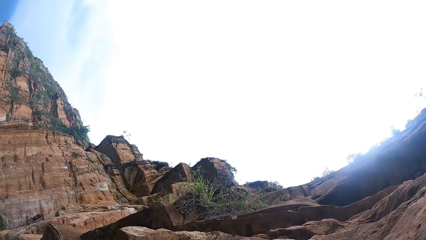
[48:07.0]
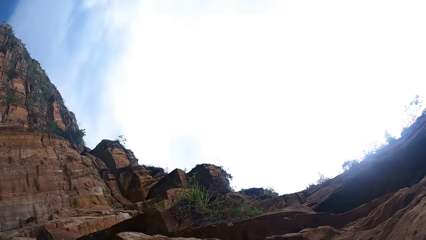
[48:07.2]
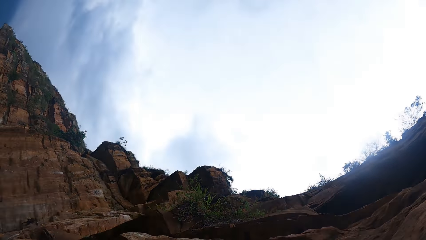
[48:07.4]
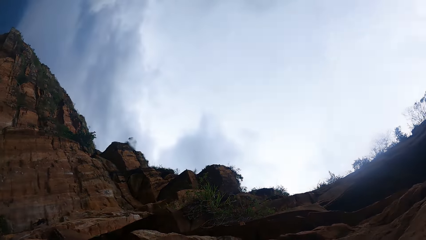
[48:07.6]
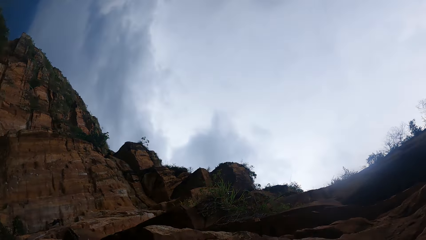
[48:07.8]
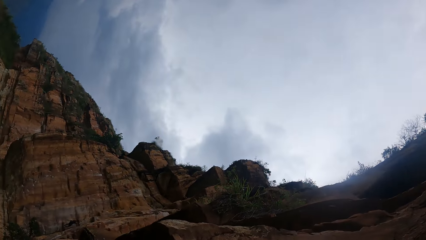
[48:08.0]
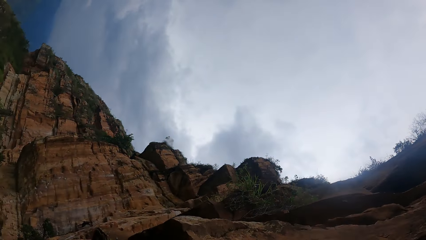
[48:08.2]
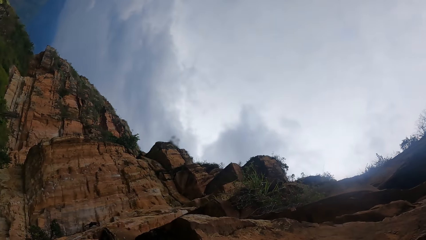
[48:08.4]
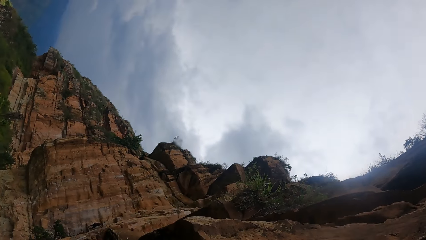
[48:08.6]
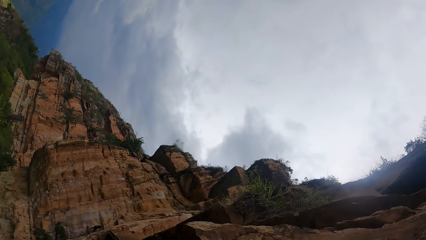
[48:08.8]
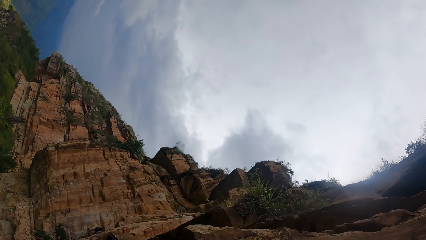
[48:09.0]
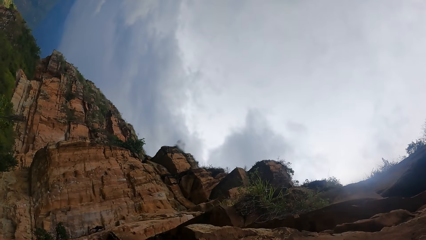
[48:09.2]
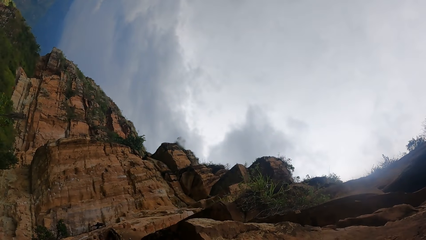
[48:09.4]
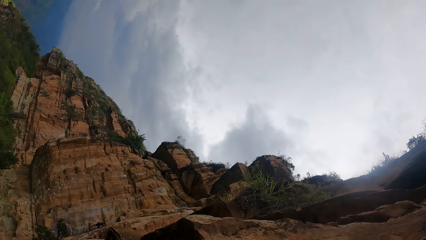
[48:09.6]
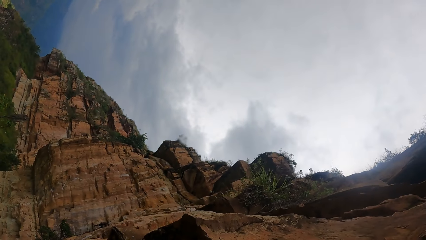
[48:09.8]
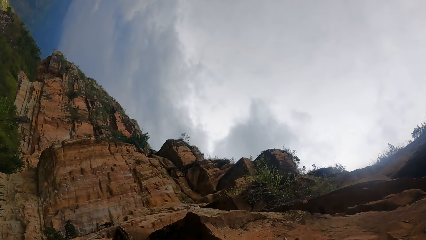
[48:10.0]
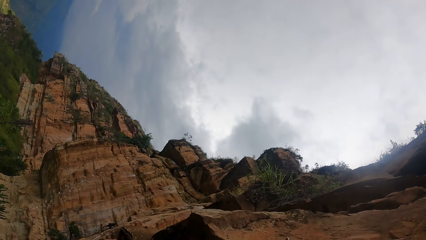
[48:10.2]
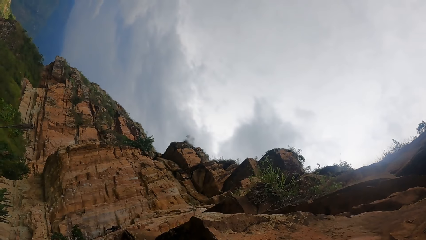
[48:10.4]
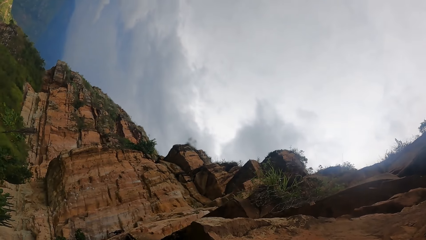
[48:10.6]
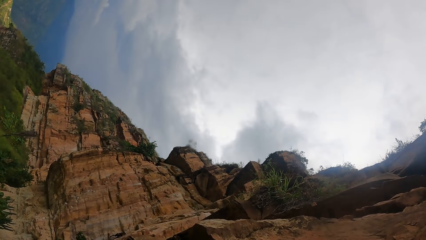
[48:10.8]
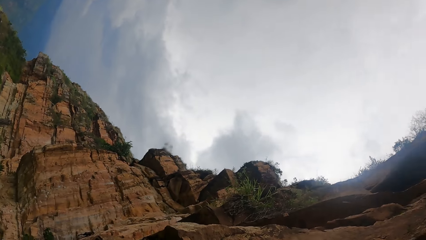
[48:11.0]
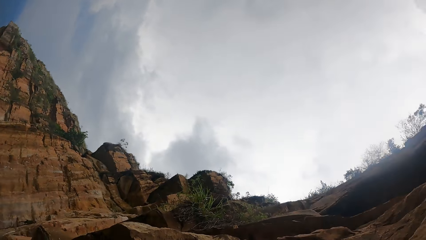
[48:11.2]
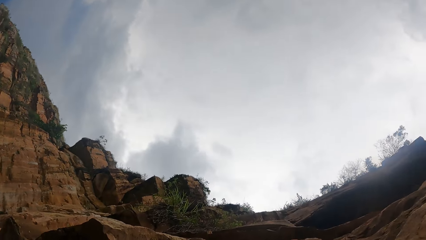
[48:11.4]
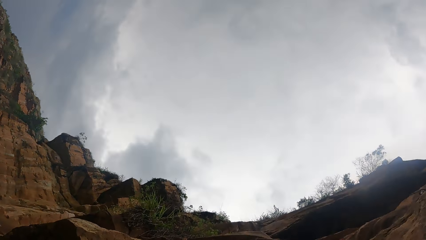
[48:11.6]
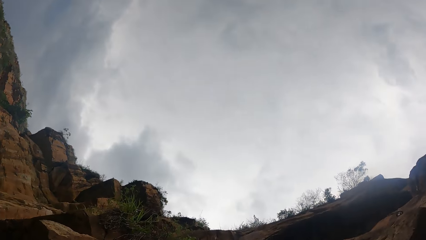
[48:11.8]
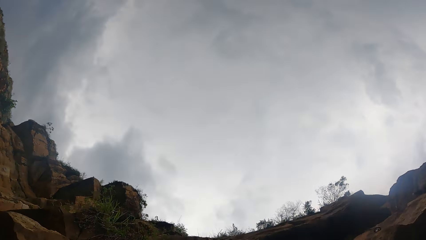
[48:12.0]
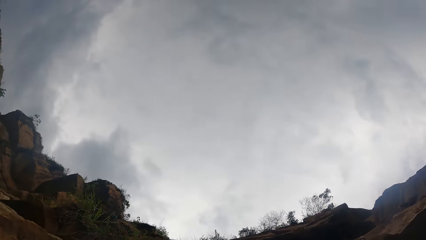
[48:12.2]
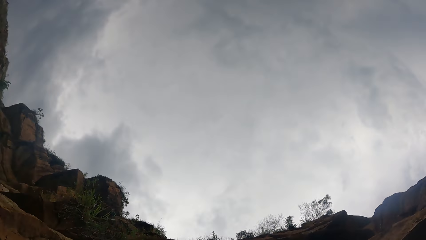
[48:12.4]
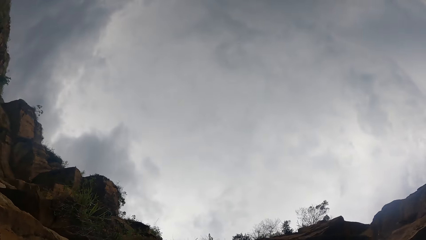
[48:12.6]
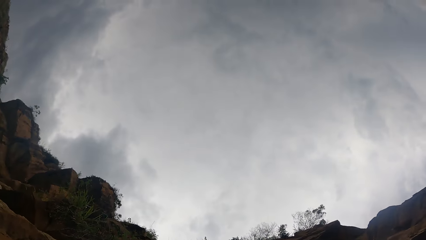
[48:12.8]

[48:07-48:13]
The camera wearer looks around.
